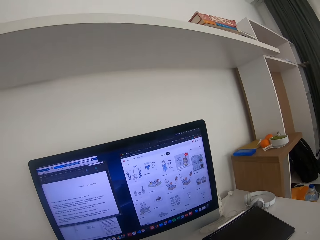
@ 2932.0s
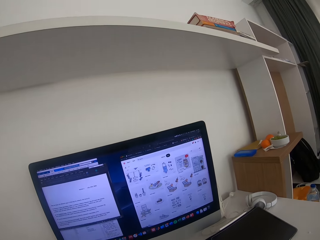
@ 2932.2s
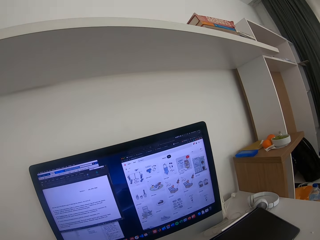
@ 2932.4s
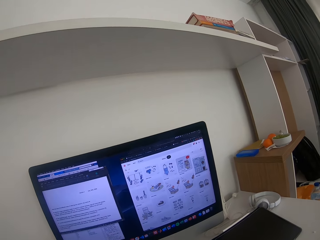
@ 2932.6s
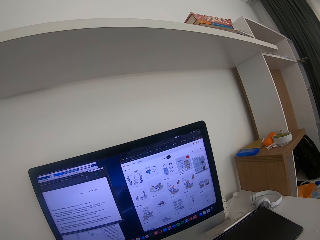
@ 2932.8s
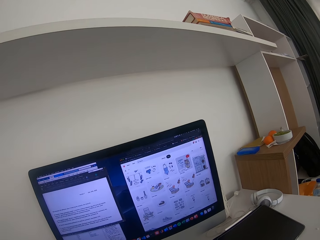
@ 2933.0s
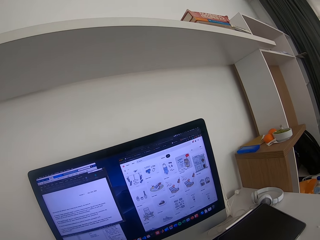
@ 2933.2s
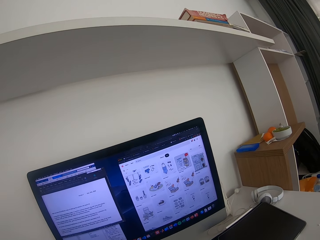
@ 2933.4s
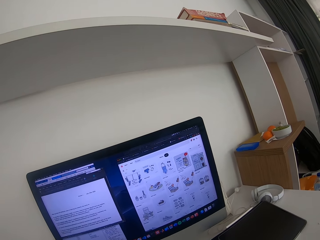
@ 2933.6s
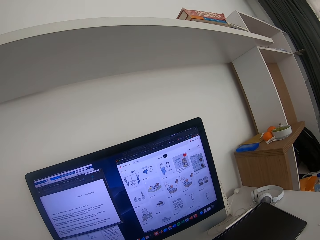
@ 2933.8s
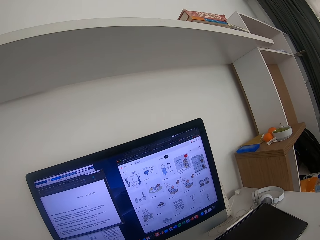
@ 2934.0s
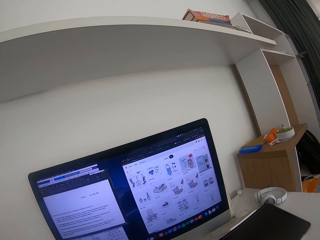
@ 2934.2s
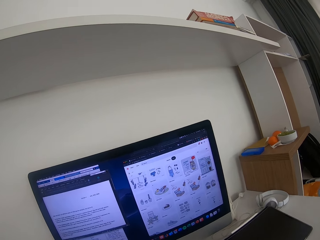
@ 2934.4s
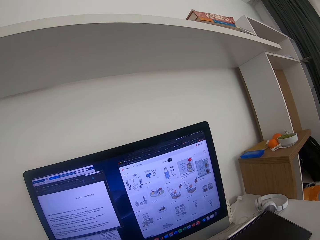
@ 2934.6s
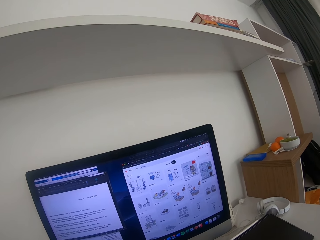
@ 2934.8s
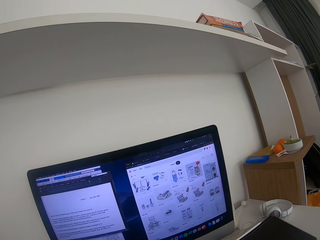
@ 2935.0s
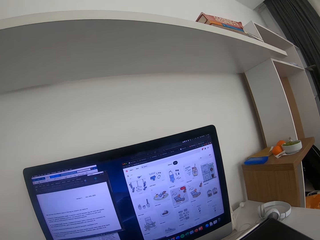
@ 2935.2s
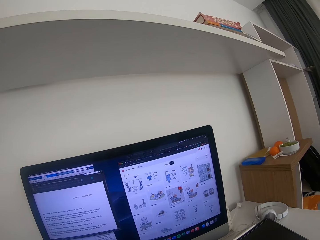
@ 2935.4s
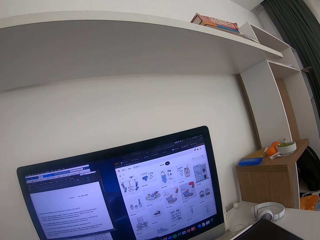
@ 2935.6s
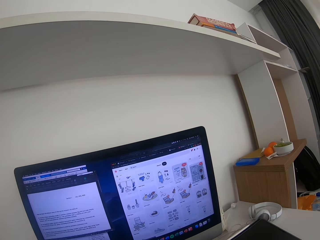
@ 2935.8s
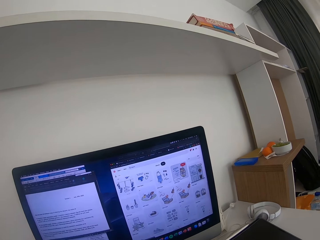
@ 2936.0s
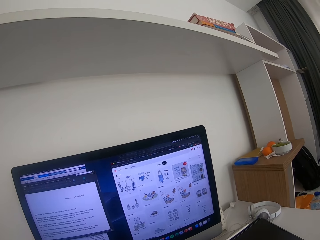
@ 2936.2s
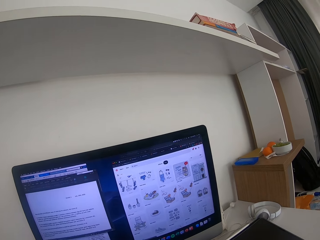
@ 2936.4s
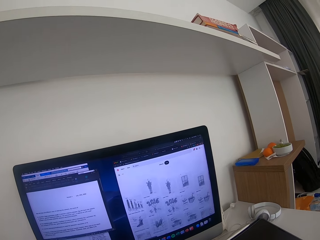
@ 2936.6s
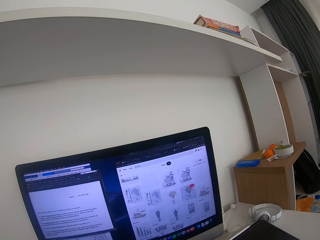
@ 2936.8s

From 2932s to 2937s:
The camera wearer operates a computer.

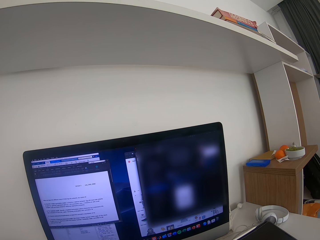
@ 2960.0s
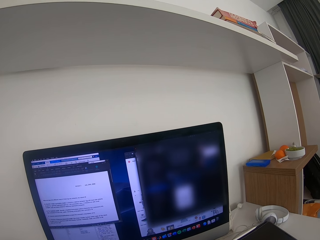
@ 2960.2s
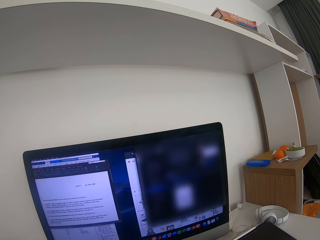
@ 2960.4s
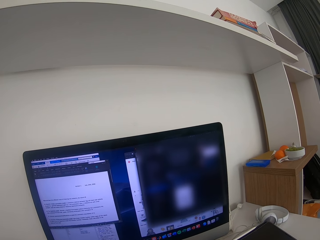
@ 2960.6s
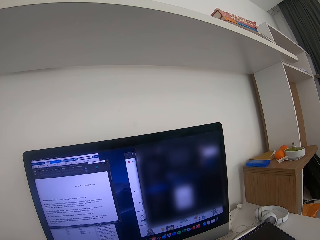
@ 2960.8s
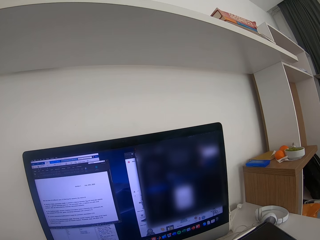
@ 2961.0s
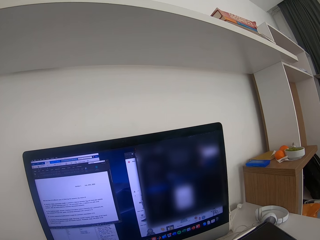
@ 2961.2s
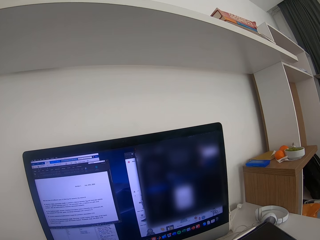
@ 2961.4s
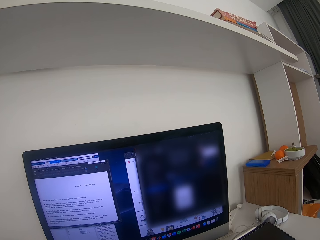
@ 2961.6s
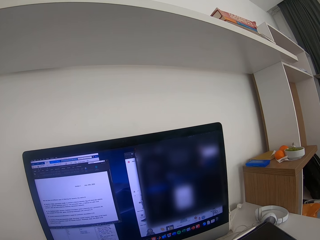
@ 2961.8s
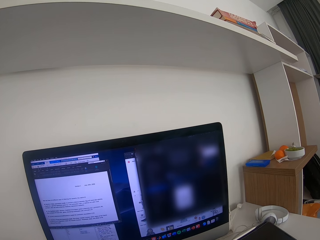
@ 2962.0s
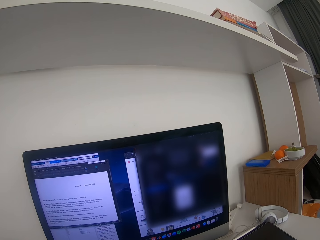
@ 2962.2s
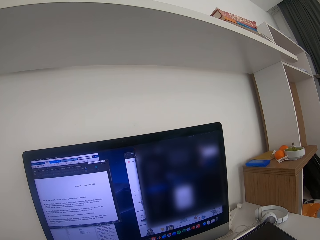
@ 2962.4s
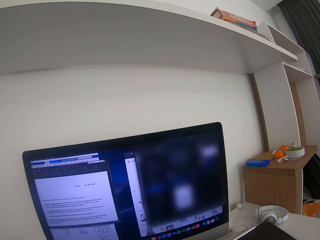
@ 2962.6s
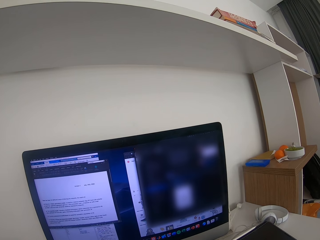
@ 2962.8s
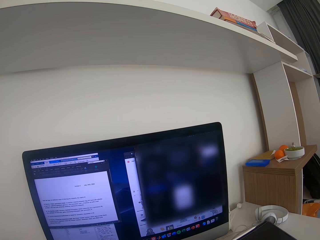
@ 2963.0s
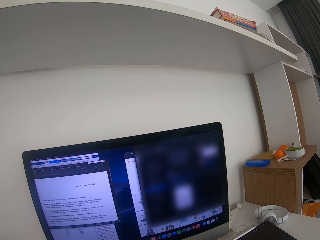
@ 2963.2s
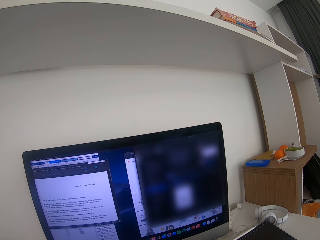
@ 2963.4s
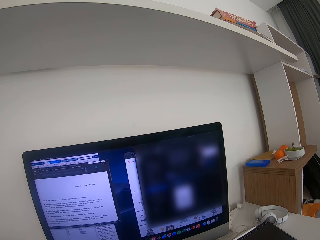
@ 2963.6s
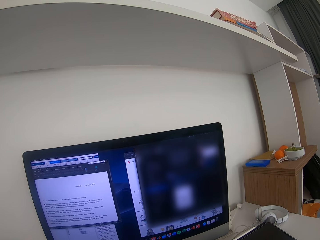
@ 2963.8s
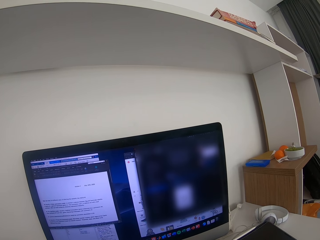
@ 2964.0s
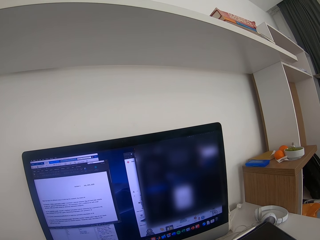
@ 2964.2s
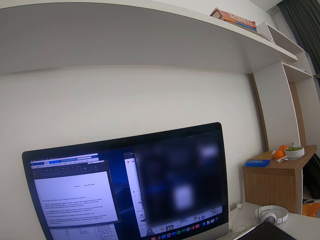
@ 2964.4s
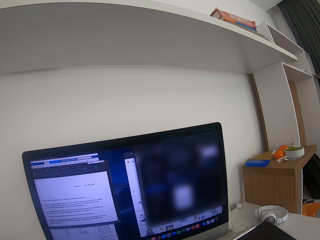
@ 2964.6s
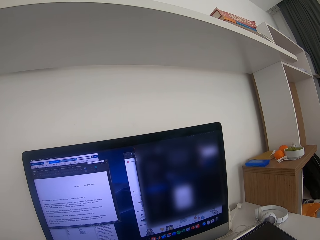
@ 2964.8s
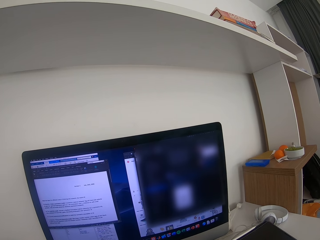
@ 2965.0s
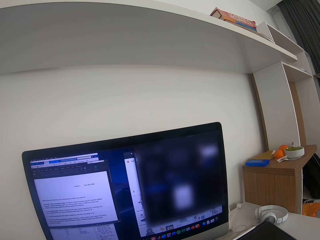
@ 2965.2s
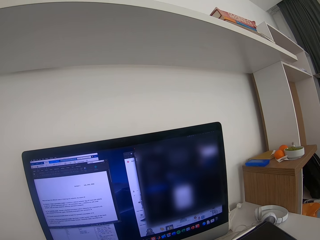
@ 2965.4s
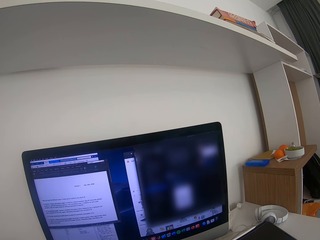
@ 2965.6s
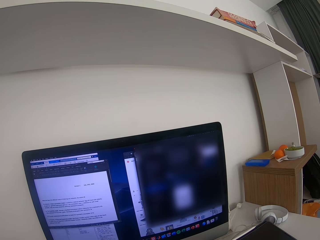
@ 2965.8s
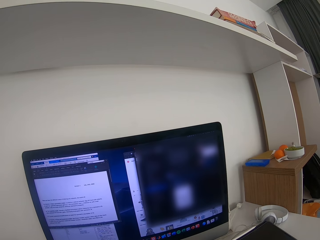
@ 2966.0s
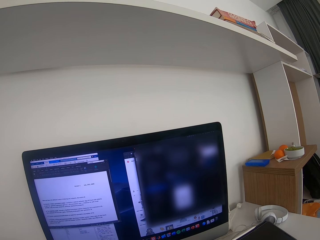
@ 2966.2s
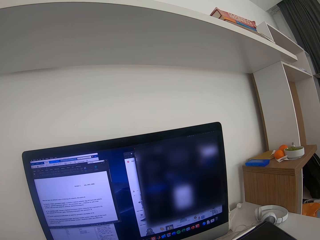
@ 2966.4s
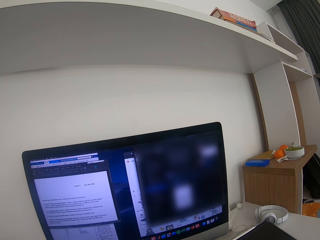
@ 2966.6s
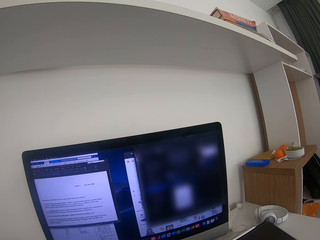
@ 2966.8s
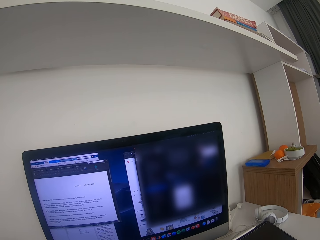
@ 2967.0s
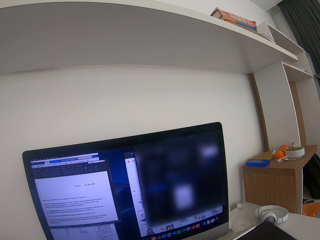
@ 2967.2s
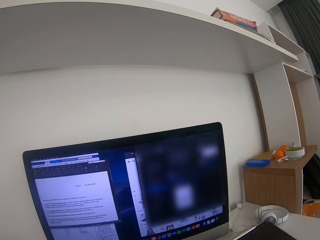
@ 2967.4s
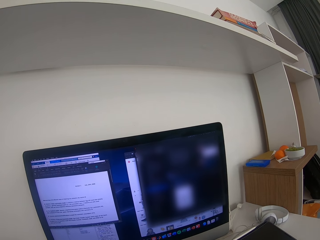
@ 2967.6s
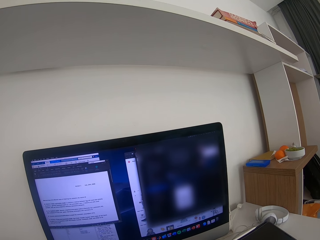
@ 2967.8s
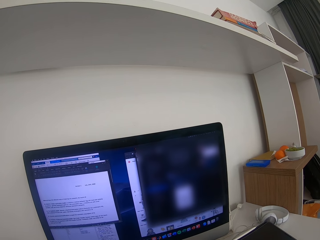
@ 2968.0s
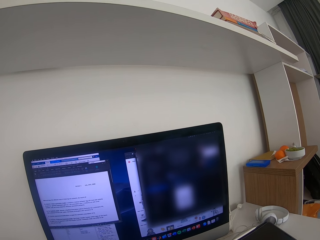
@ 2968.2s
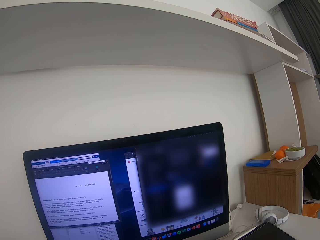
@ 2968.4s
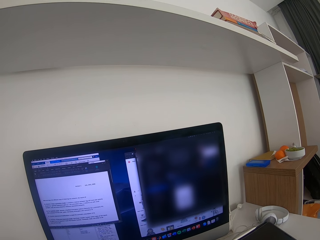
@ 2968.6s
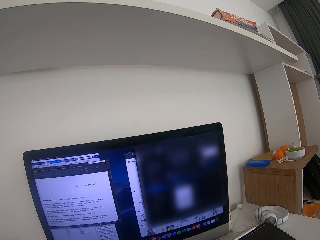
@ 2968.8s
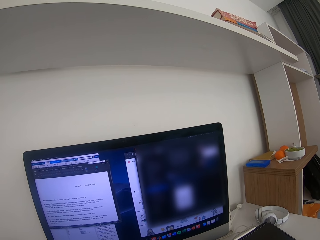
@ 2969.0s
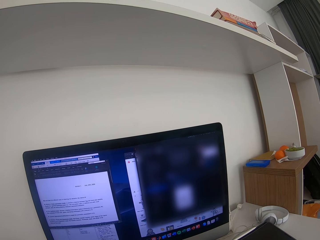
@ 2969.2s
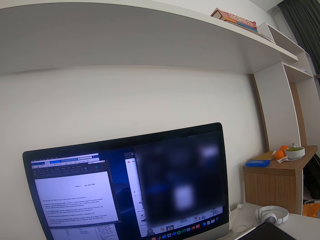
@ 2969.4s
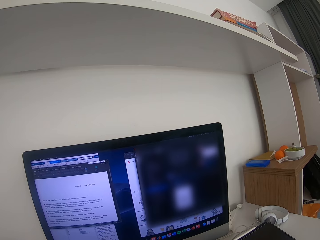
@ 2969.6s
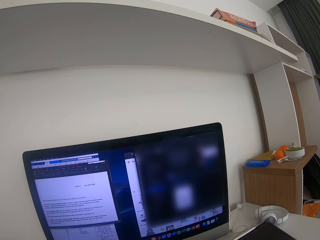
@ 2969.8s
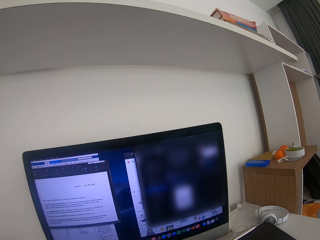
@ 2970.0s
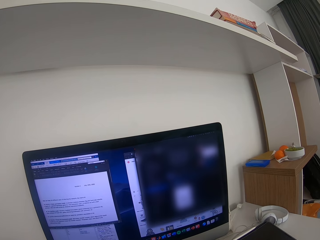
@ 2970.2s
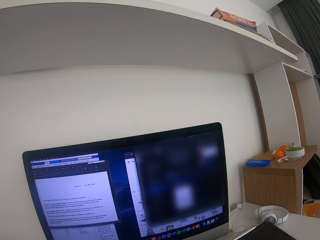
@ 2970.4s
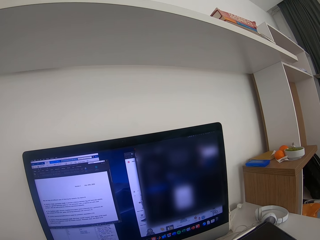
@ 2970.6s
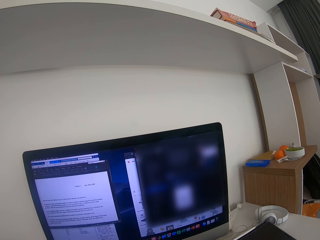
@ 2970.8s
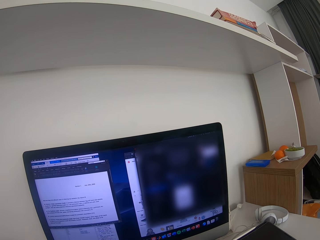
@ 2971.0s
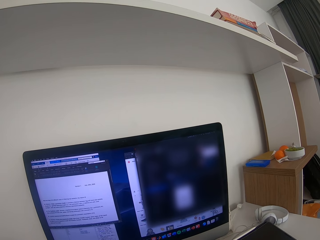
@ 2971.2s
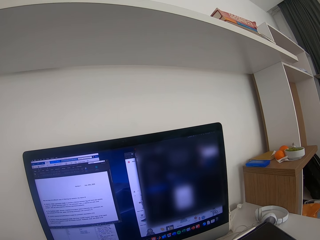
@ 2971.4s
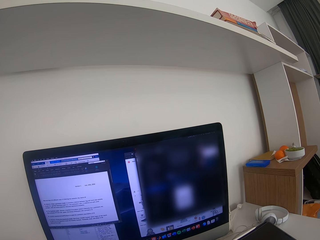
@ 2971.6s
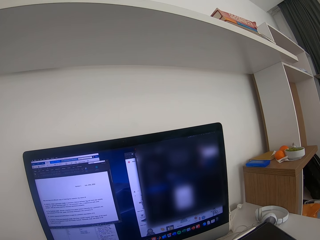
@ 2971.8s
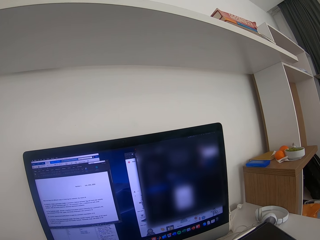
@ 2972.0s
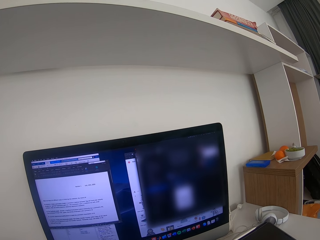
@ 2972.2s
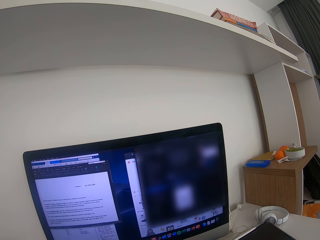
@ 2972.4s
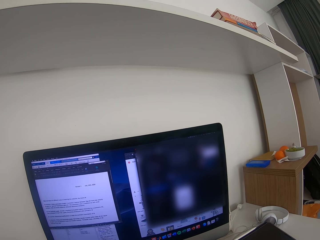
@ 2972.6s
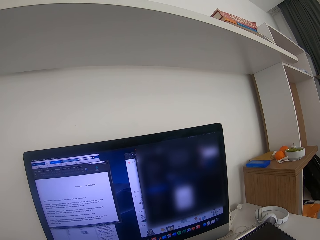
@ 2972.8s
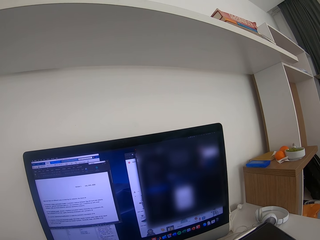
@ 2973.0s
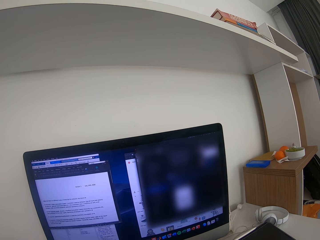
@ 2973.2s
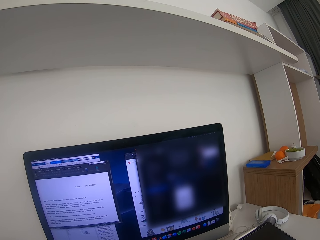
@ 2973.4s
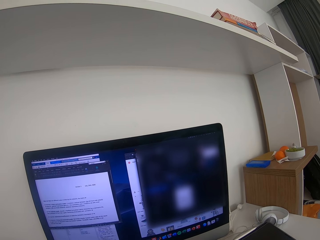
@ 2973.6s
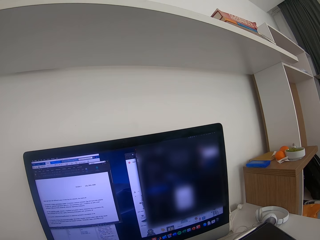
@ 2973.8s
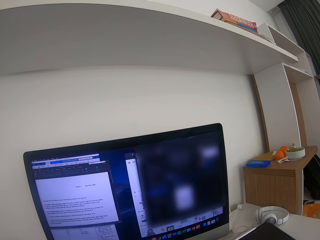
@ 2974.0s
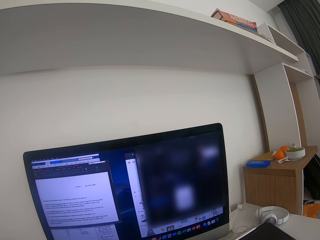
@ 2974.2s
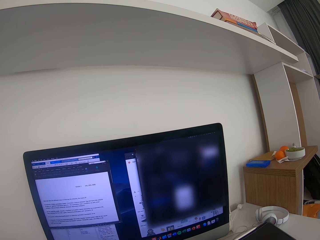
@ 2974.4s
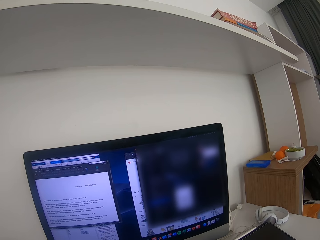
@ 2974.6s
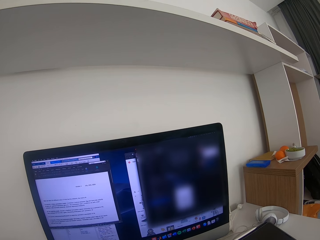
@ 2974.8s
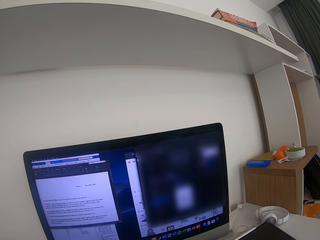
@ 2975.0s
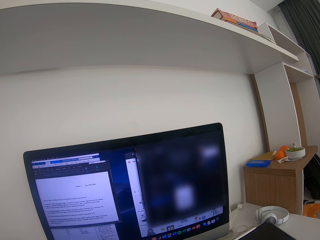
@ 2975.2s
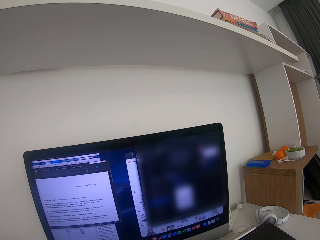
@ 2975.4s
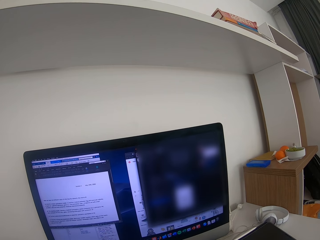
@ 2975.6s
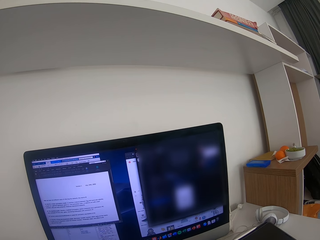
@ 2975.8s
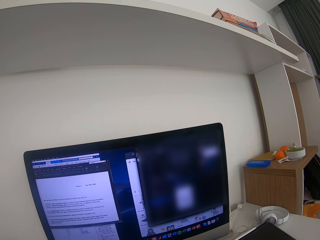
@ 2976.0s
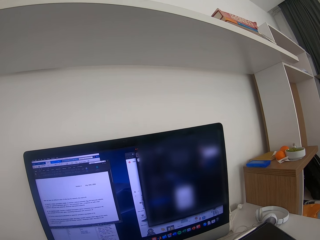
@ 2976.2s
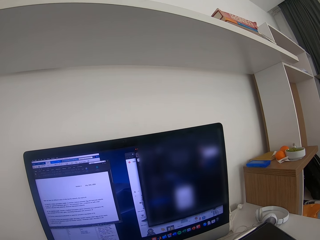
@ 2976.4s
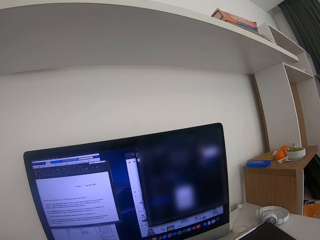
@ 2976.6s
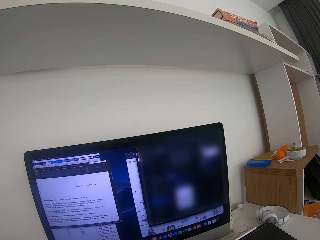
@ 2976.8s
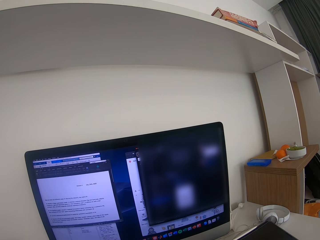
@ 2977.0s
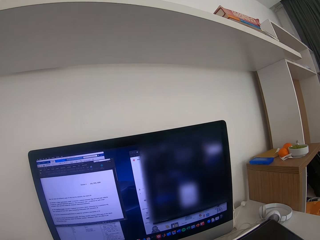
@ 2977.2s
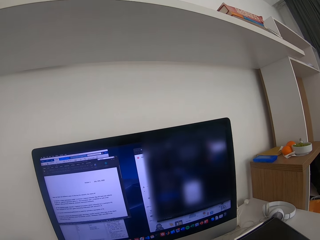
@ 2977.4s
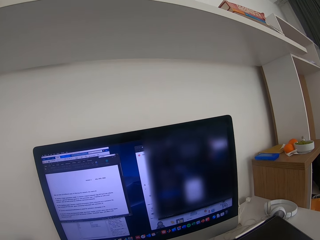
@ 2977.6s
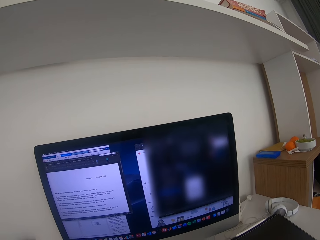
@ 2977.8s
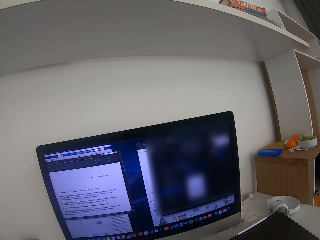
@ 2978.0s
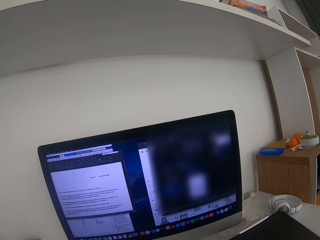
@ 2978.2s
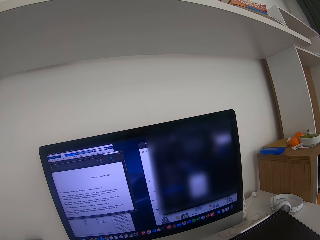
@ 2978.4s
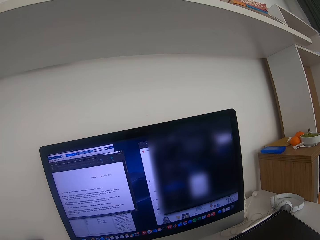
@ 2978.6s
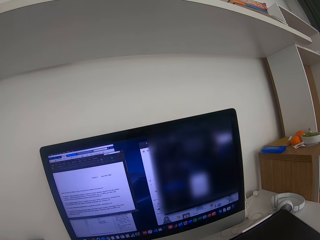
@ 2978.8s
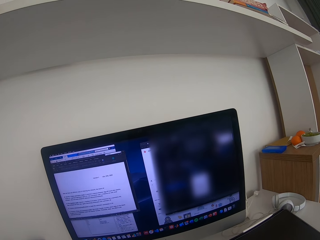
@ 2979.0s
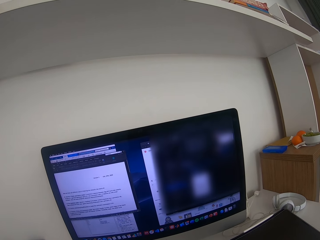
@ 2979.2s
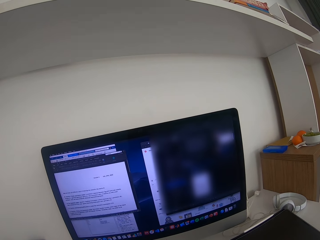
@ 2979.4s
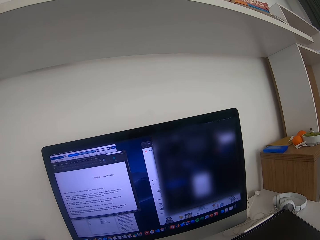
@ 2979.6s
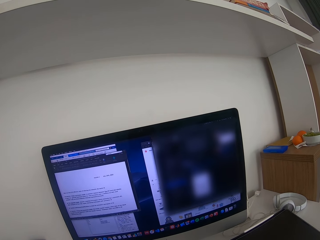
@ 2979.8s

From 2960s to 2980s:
The camera wearer stares at a monitor. They operate a computer.
